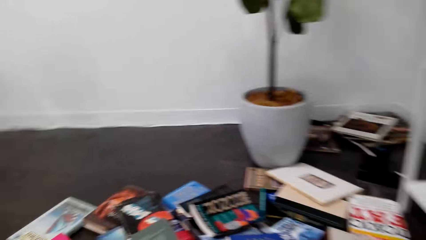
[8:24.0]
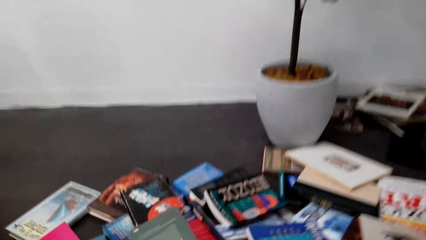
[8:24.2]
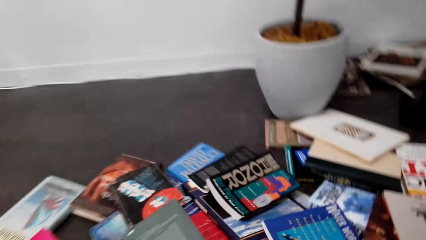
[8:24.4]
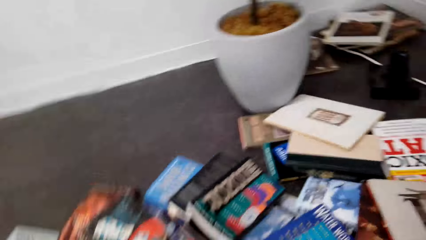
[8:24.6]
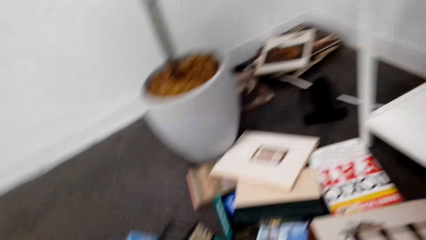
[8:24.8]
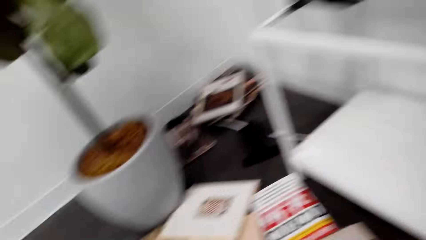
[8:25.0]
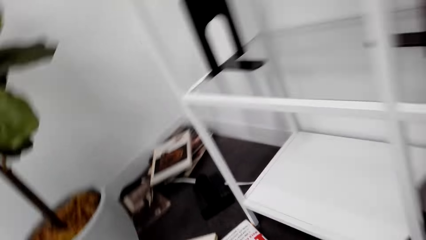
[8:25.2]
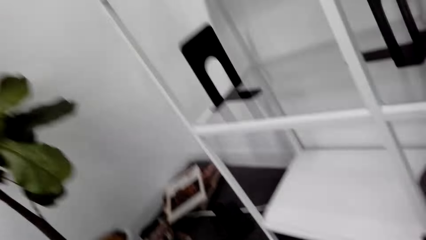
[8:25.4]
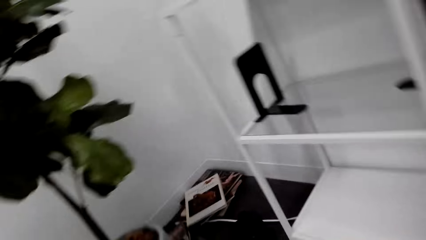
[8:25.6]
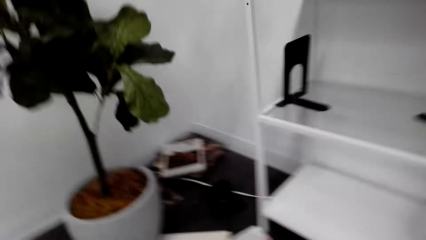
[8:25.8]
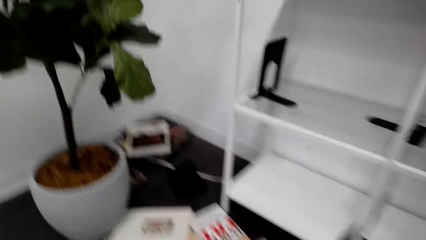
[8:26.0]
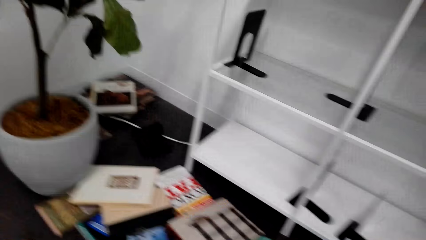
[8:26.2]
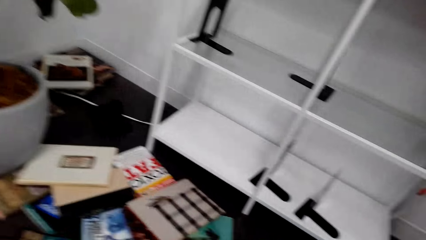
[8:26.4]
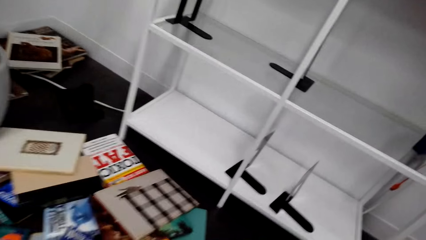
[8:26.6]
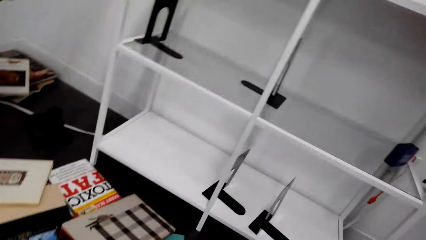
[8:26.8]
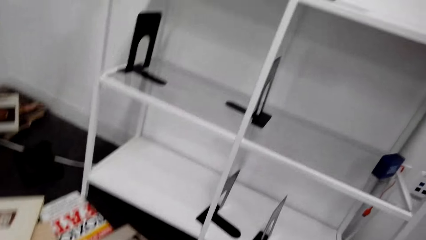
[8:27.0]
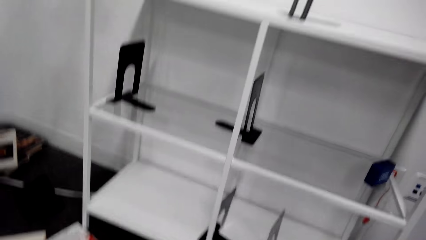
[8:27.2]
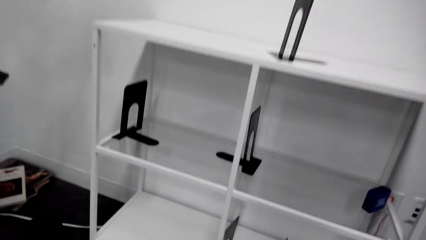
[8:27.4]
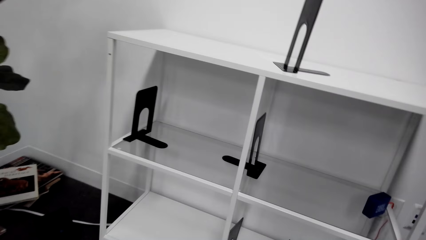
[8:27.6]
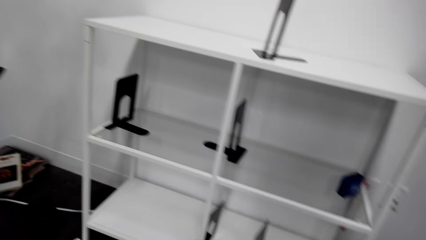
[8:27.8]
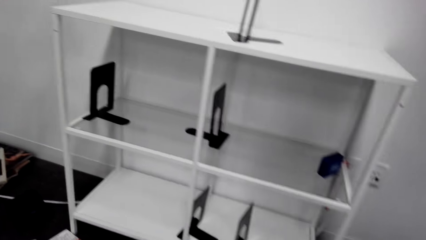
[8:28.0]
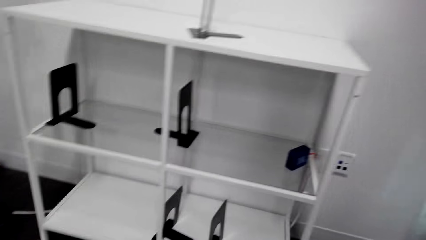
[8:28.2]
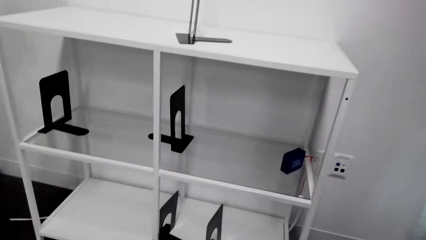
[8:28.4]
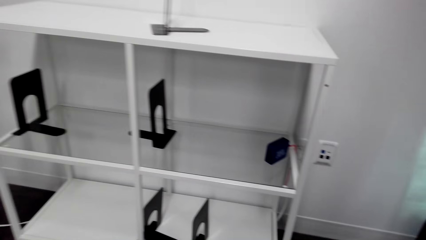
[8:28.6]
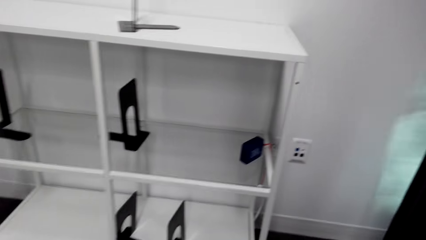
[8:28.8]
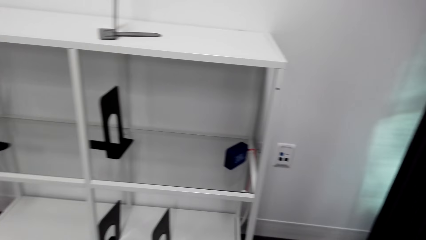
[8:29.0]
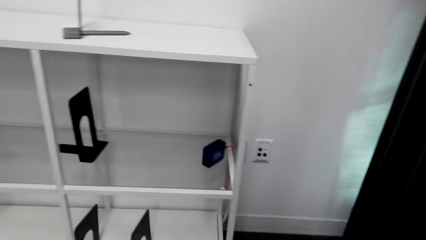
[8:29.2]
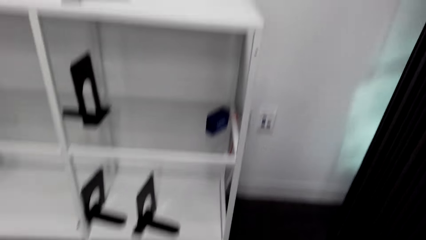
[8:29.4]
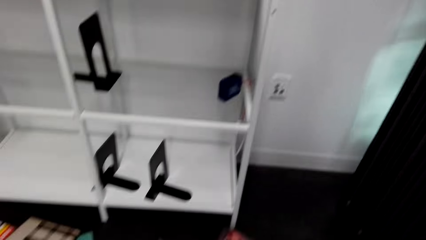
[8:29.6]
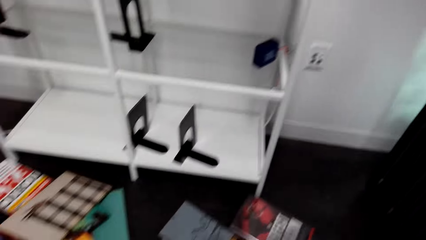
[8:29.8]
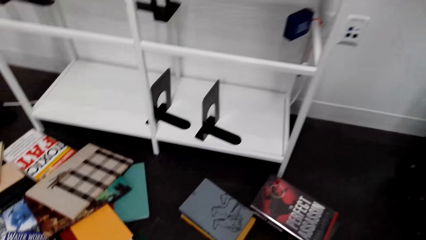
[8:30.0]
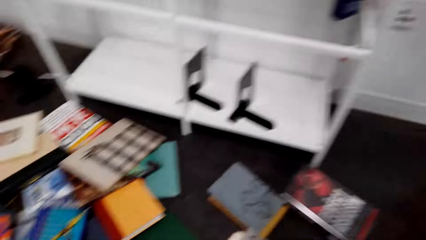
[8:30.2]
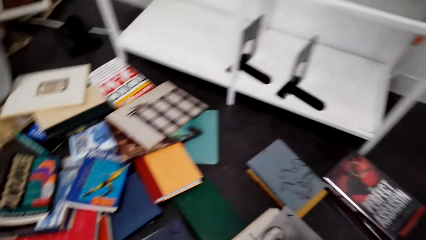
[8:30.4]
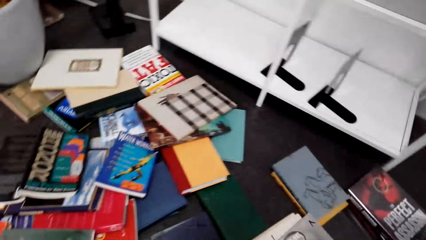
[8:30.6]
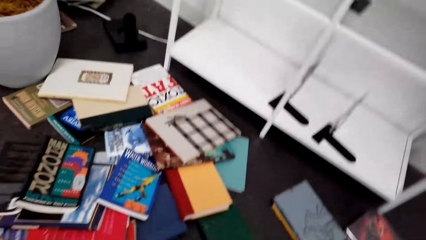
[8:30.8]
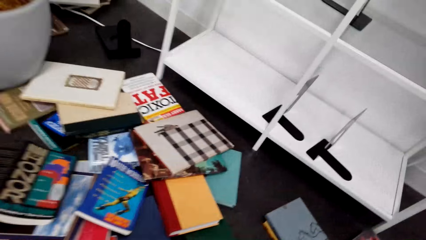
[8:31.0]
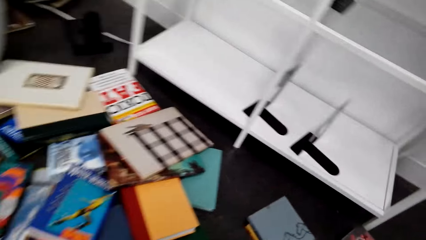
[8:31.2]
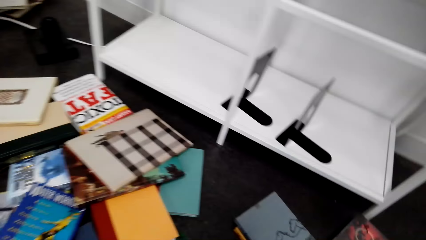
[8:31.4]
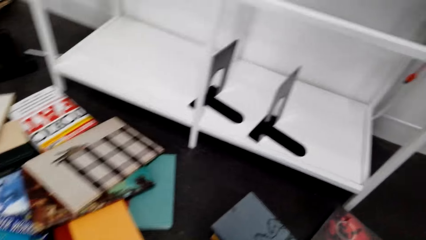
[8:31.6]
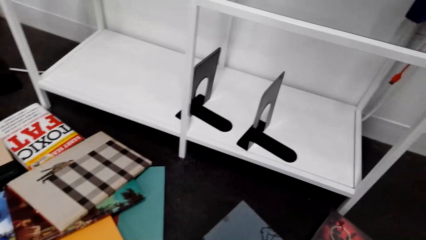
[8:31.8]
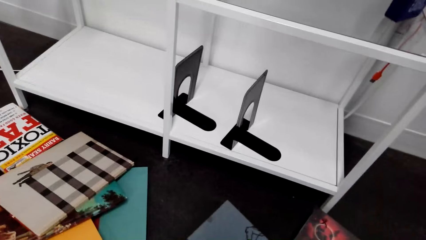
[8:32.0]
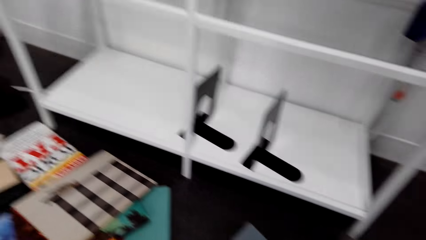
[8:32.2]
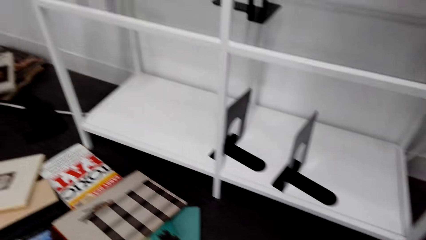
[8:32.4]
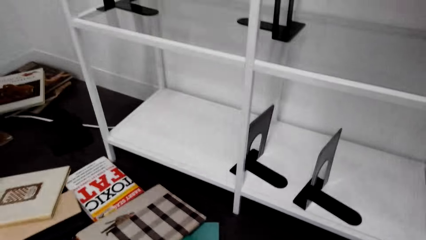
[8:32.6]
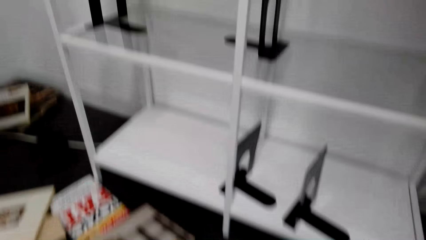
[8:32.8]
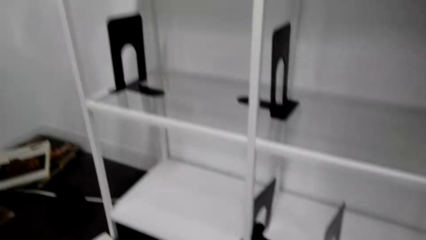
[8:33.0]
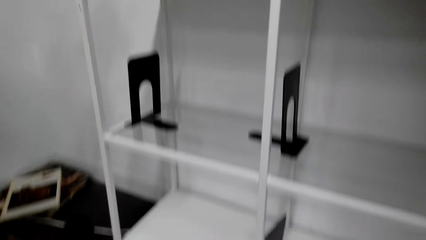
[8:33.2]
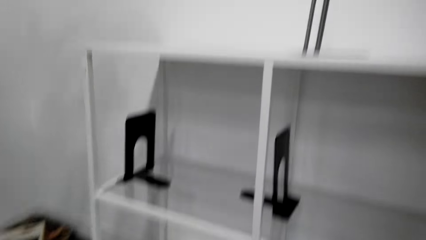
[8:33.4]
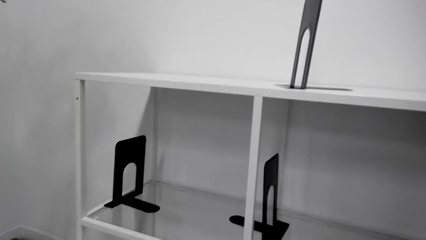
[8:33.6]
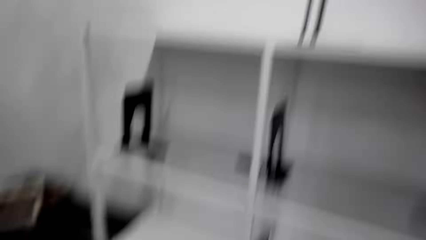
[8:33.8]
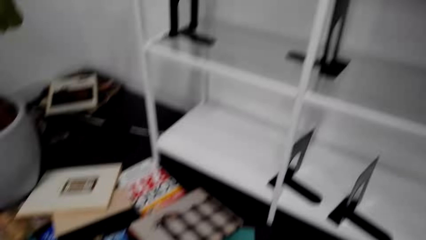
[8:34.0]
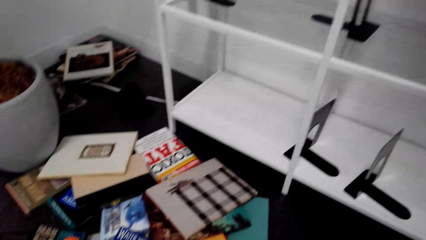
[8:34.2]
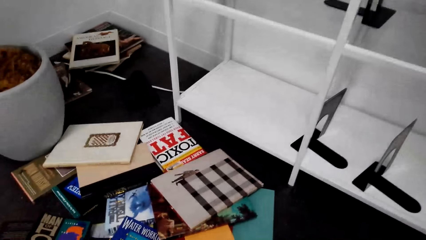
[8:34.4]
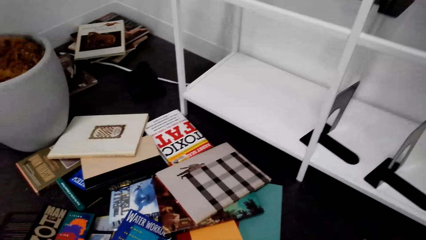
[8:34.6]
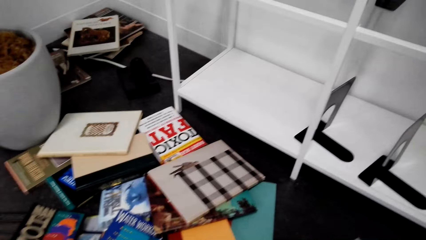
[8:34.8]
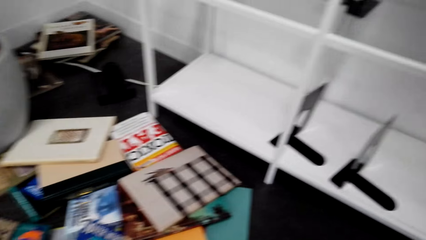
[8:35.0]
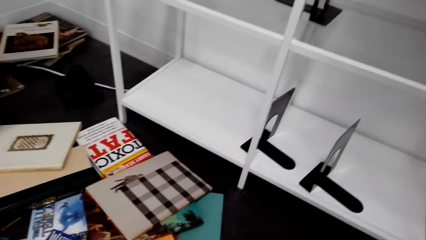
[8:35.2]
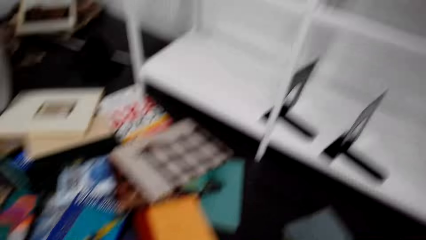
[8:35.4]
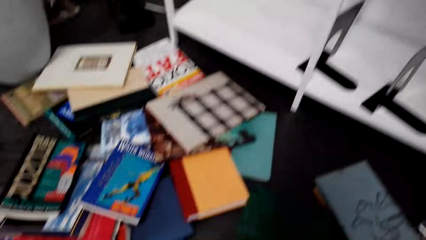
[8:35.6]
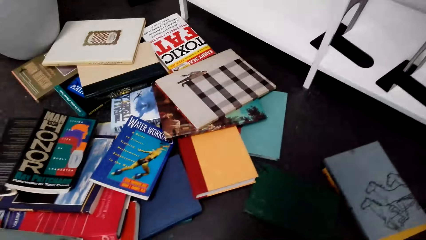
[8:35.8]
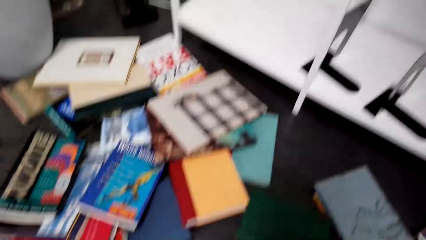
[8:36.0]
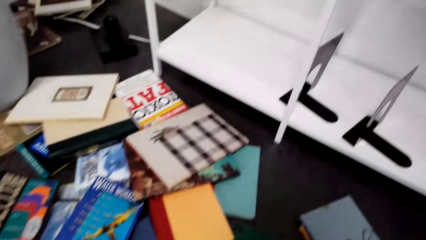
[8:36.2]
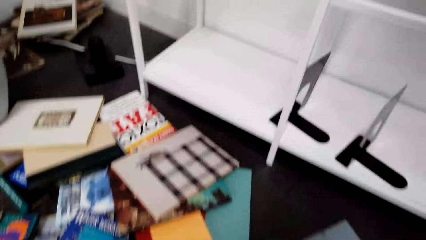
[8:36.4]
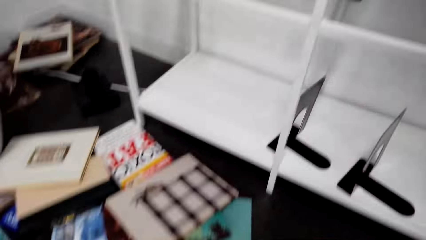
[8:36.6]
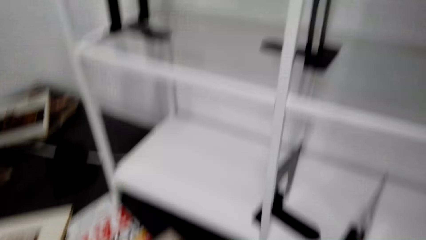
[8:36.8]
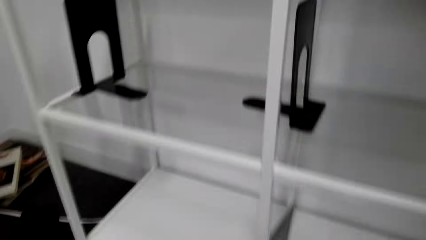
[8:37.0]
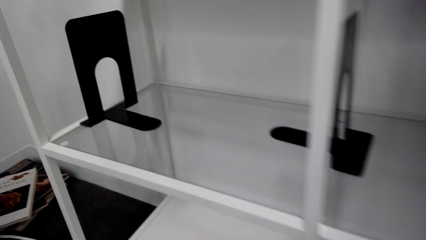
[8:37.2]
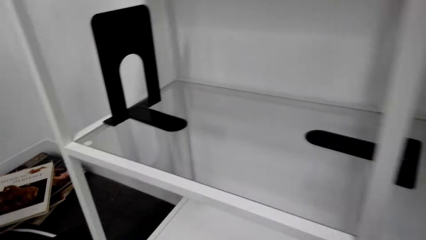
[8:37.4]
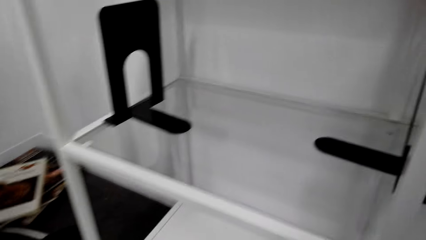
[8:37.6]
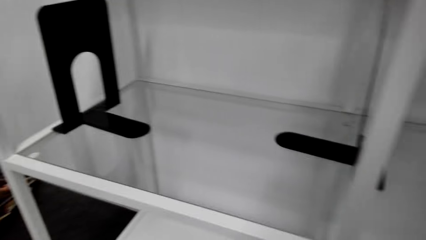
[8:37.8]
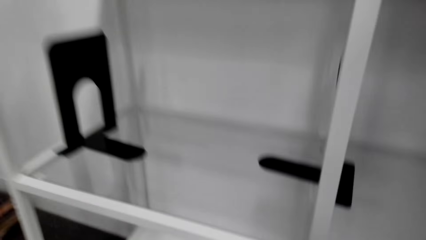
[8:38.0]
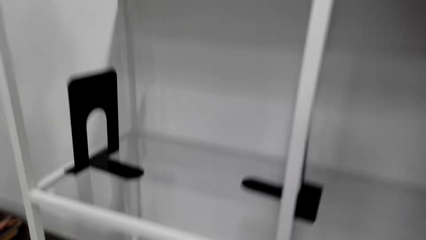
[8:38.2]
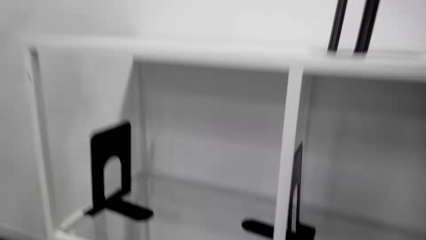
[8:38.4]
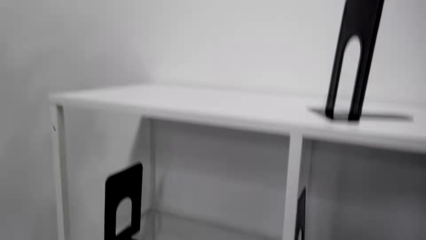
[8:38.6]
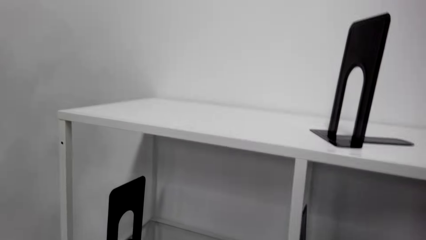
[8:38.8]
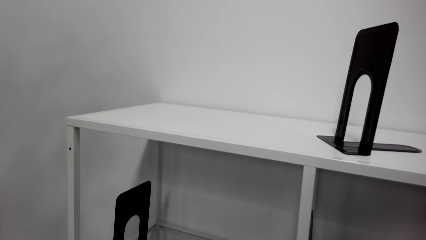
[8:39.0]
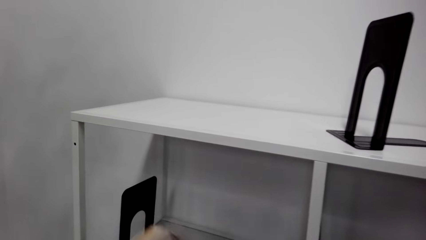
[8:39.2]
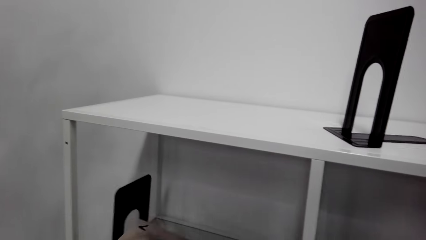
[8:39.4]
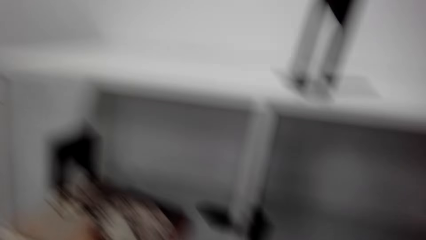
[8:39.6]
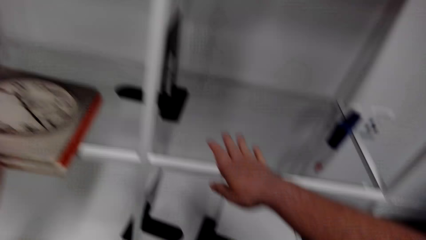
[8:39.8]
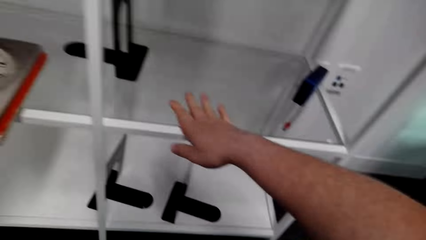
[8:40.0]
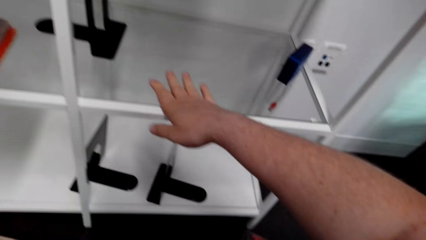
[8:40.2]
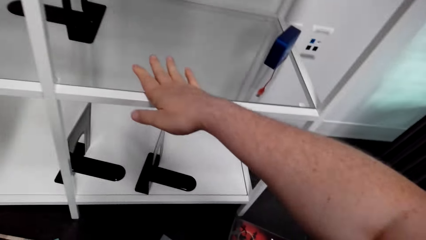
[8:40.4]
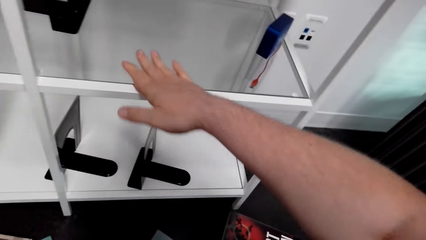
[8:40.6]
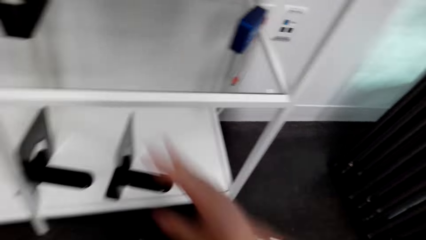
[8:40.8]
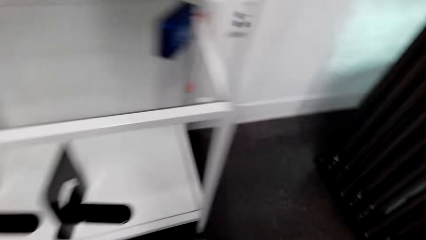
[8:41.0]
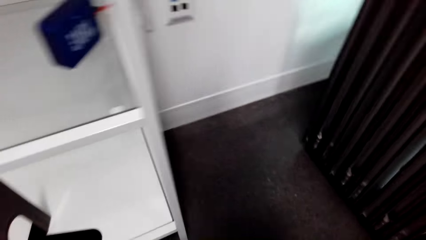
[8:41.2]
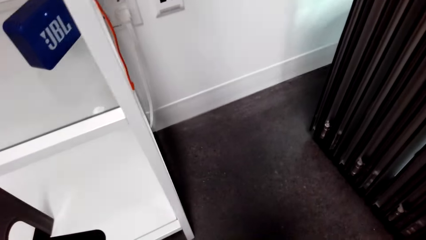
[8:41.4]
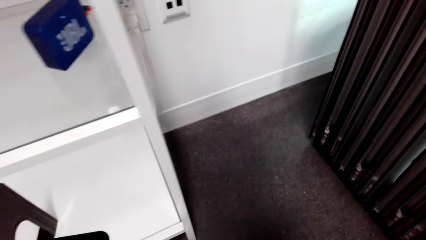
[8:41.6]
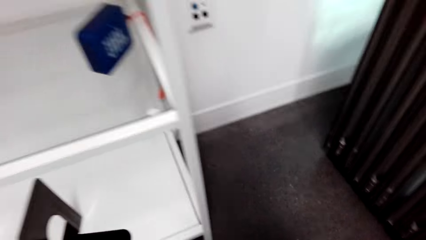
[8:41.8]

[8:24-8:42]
The camera wearer stands up. They bend towards the books on the floor. They move towards the shelf. They touch the shelf. They hold the shelf with the right hand.
